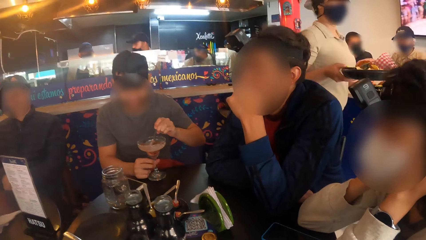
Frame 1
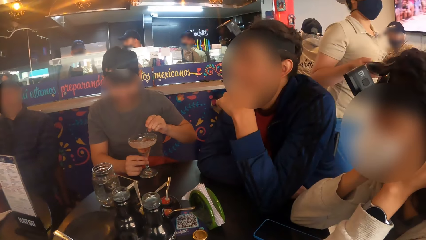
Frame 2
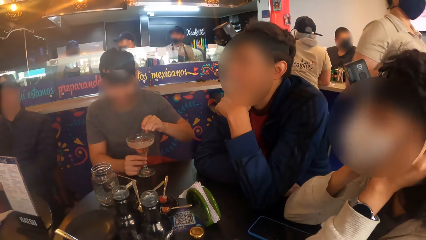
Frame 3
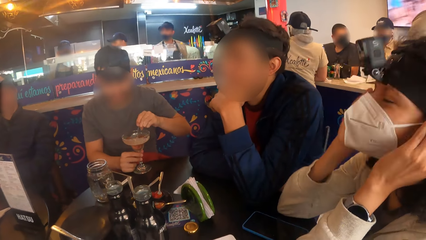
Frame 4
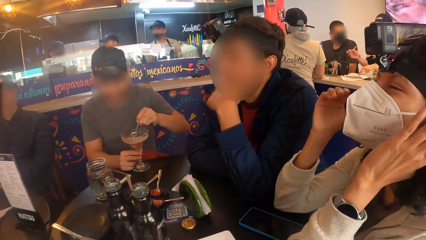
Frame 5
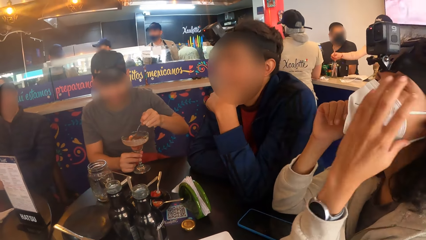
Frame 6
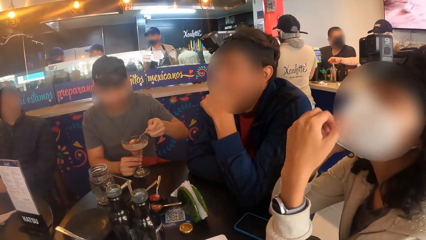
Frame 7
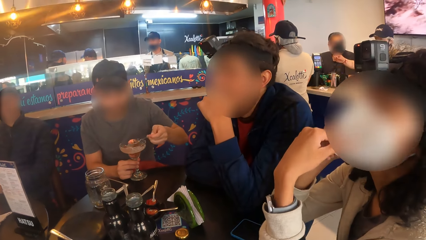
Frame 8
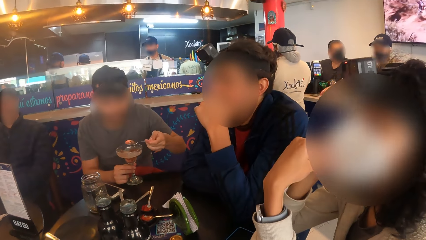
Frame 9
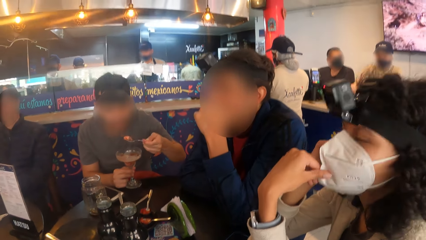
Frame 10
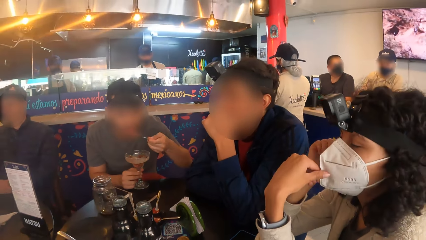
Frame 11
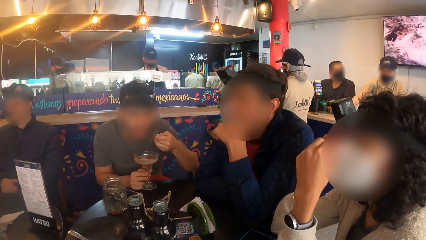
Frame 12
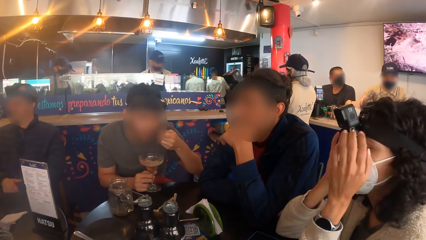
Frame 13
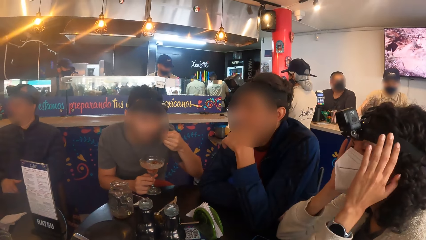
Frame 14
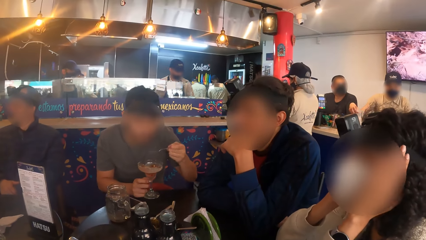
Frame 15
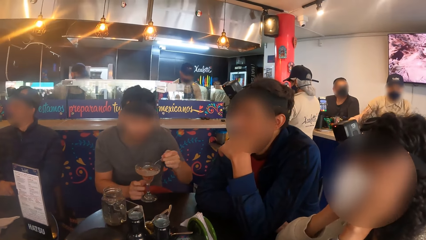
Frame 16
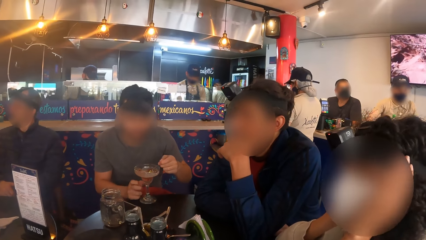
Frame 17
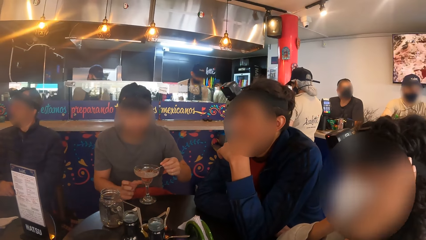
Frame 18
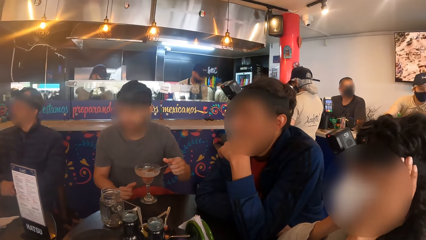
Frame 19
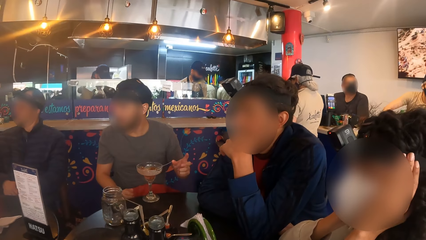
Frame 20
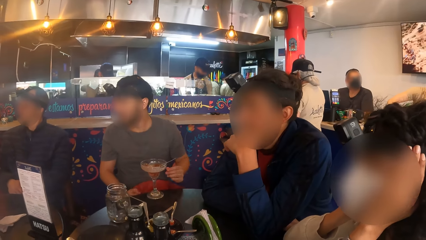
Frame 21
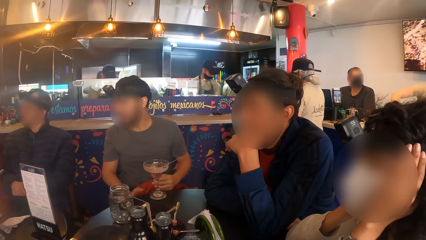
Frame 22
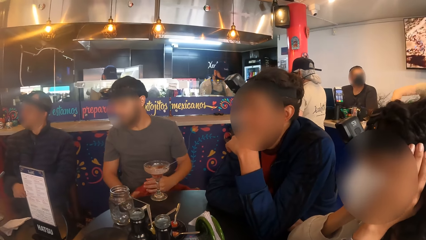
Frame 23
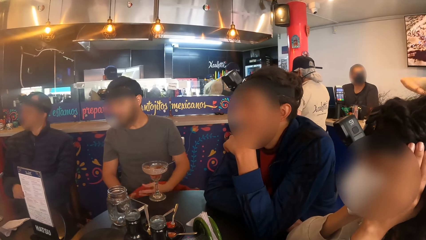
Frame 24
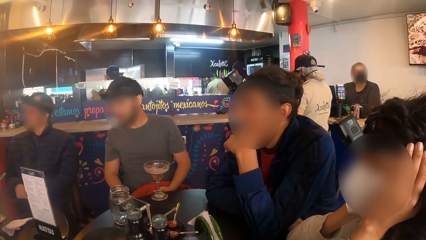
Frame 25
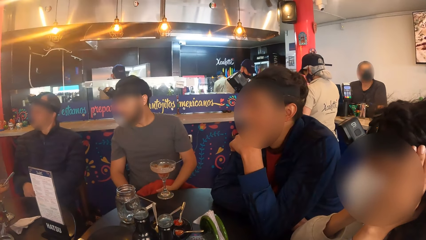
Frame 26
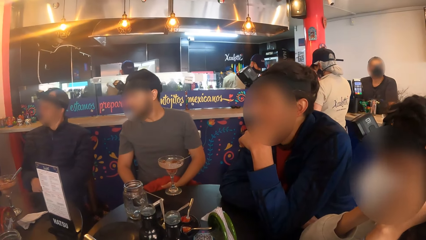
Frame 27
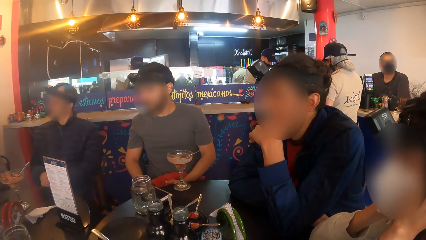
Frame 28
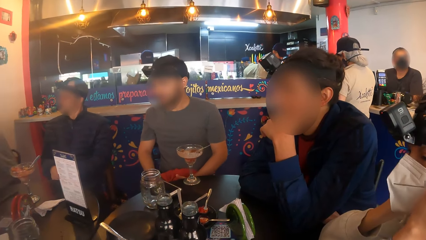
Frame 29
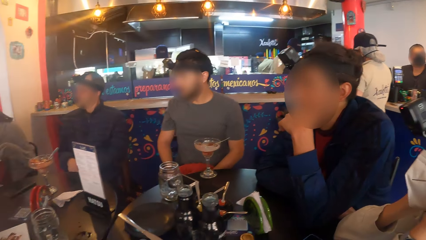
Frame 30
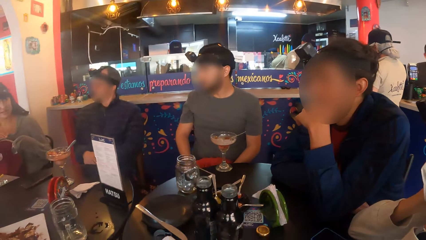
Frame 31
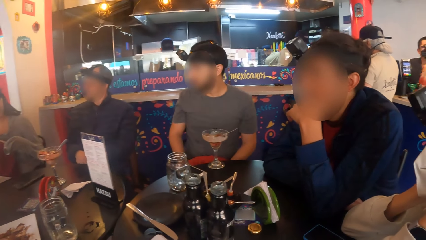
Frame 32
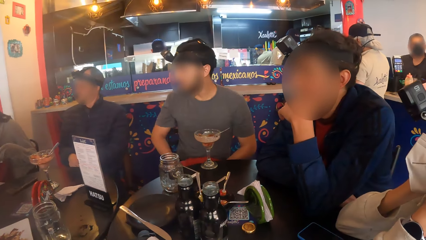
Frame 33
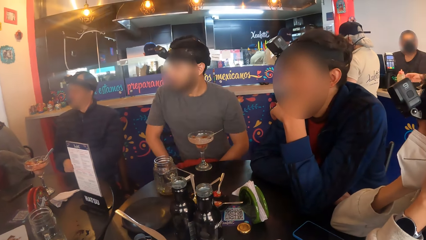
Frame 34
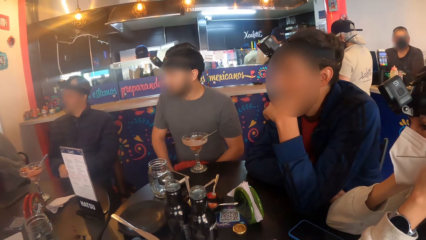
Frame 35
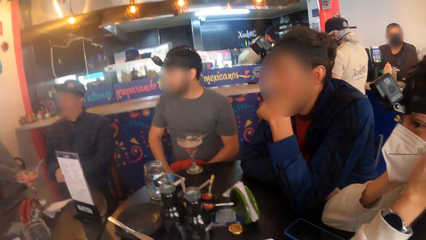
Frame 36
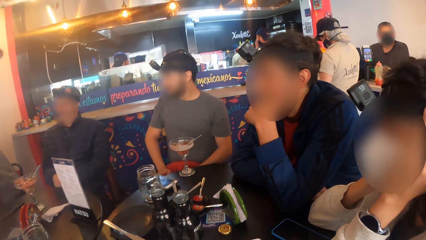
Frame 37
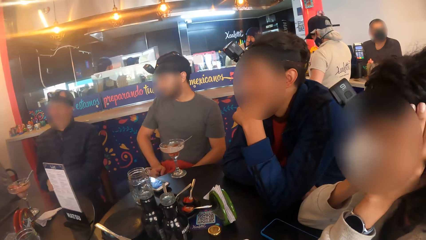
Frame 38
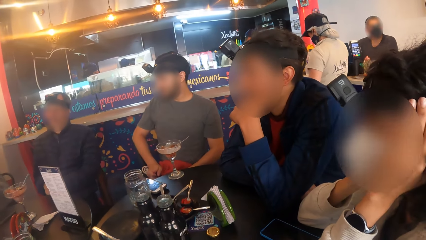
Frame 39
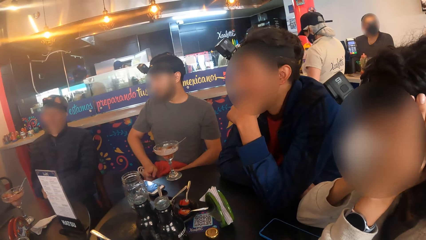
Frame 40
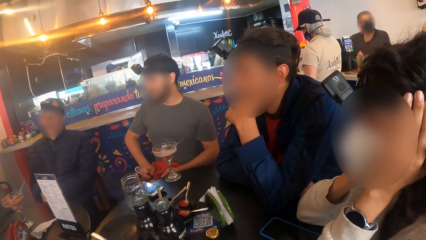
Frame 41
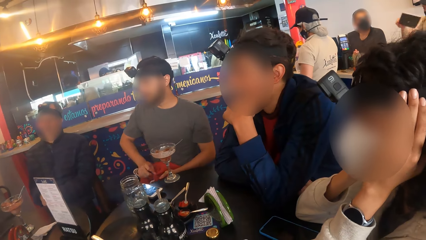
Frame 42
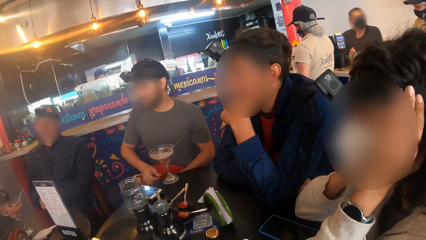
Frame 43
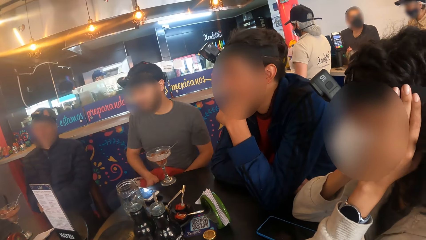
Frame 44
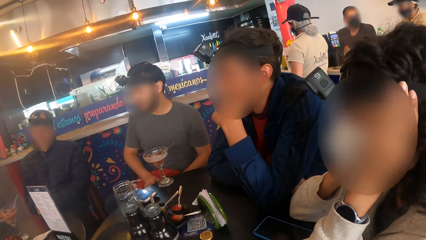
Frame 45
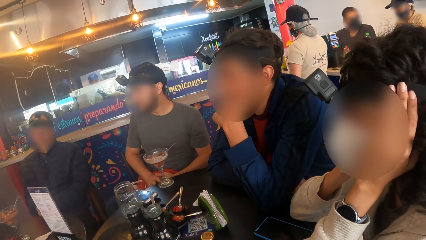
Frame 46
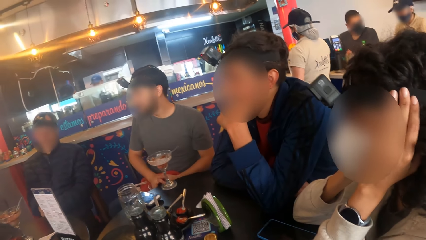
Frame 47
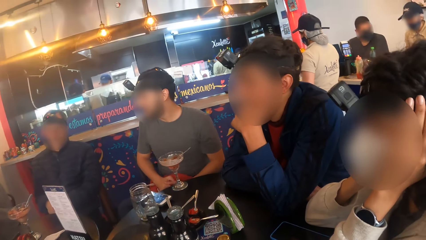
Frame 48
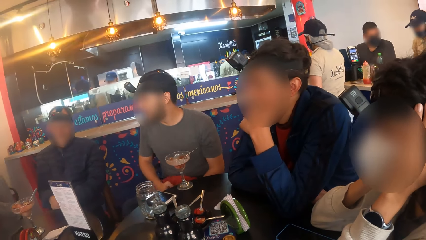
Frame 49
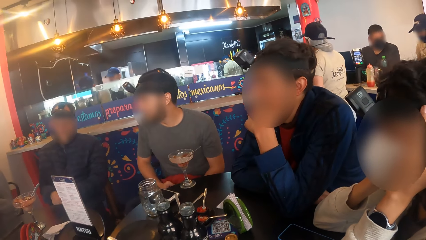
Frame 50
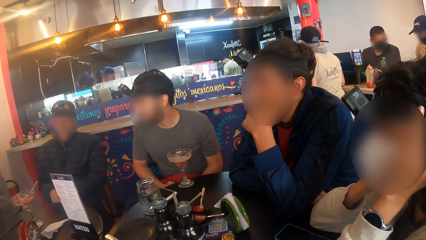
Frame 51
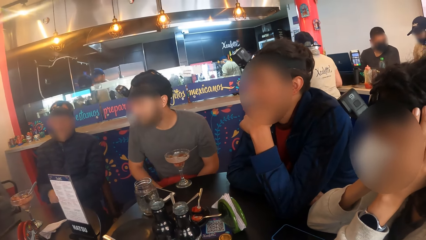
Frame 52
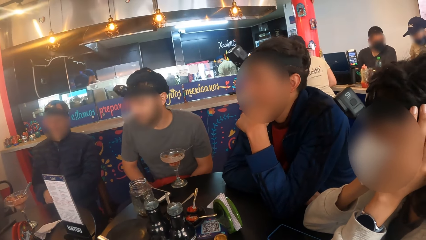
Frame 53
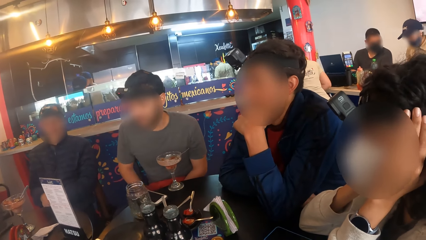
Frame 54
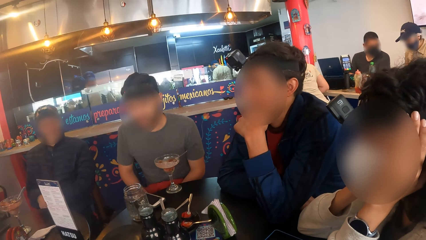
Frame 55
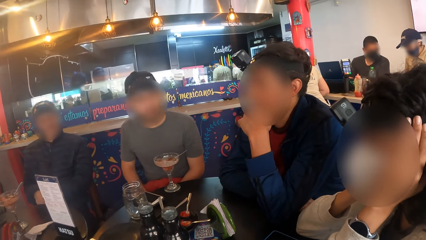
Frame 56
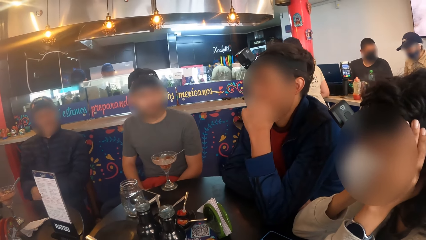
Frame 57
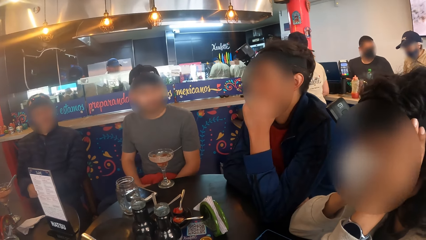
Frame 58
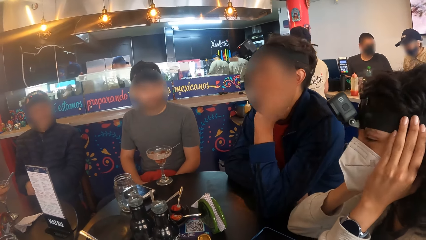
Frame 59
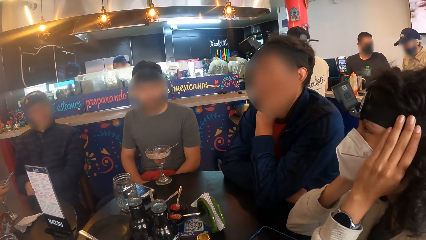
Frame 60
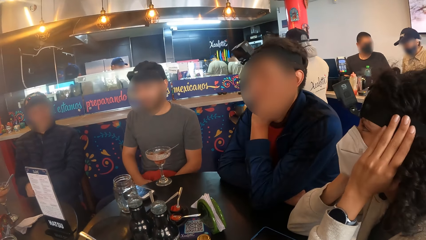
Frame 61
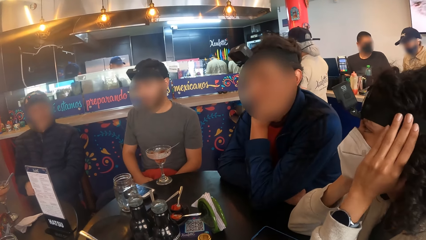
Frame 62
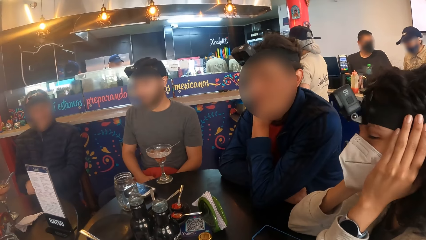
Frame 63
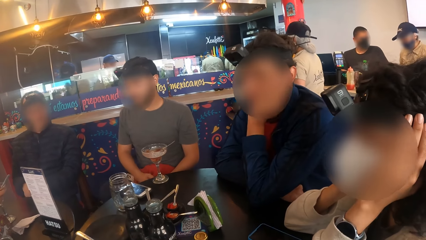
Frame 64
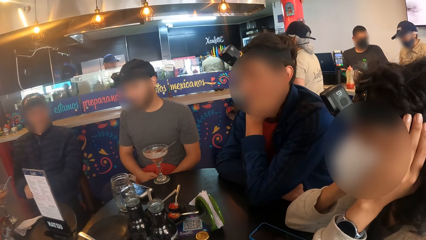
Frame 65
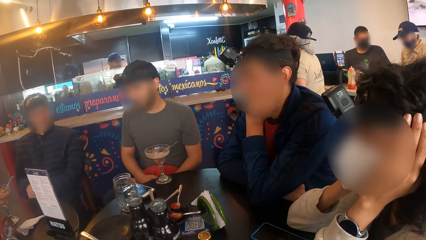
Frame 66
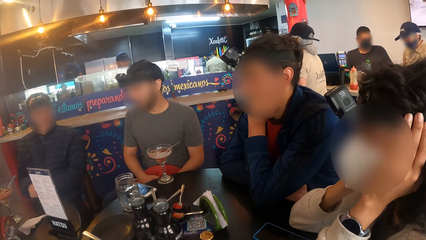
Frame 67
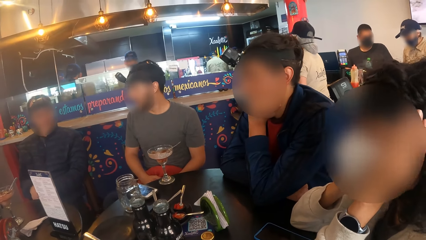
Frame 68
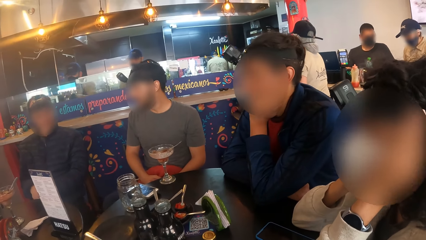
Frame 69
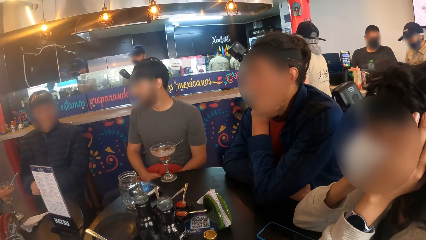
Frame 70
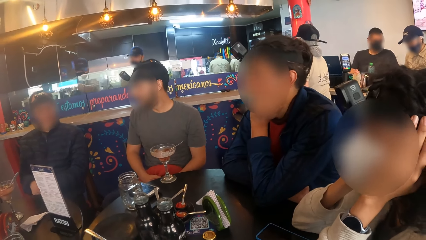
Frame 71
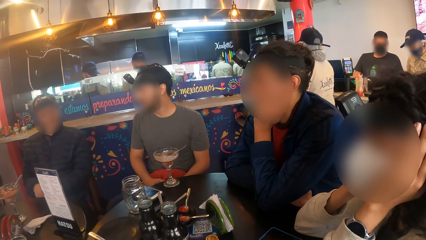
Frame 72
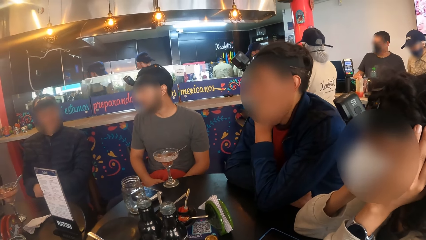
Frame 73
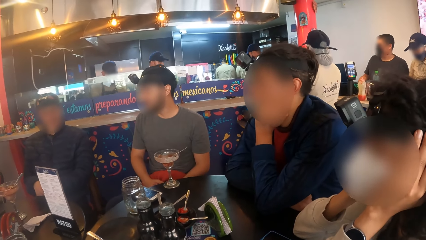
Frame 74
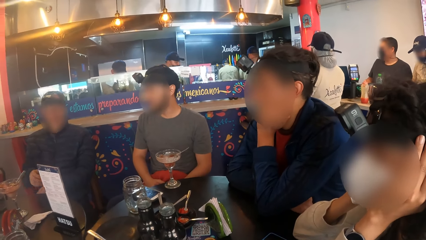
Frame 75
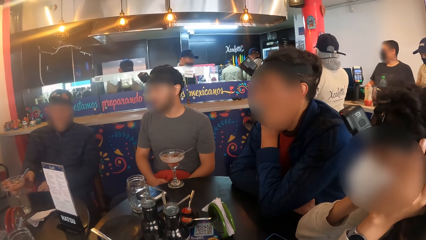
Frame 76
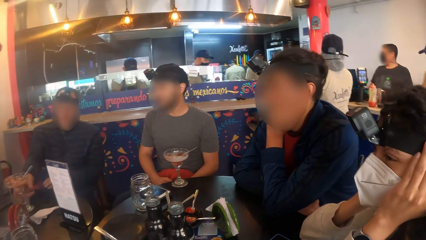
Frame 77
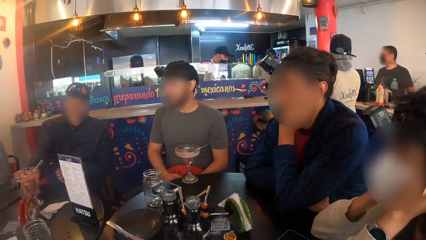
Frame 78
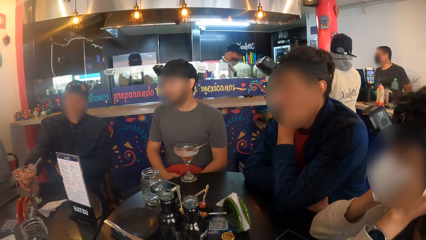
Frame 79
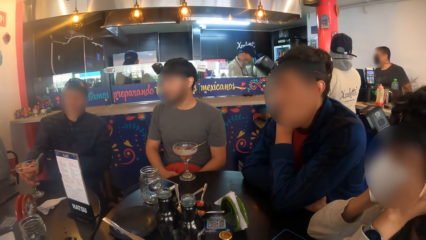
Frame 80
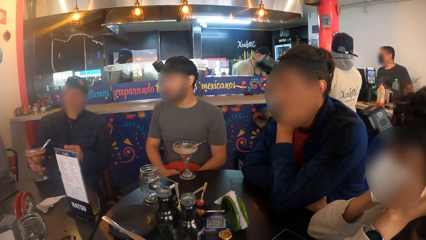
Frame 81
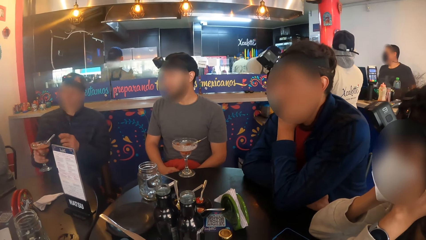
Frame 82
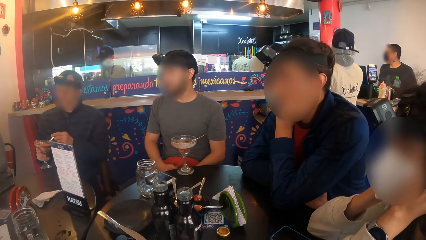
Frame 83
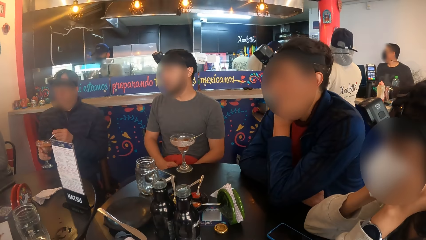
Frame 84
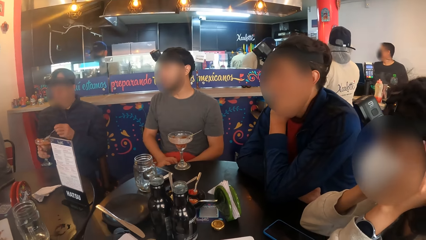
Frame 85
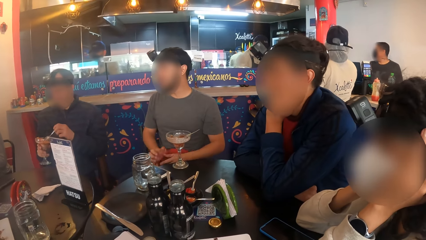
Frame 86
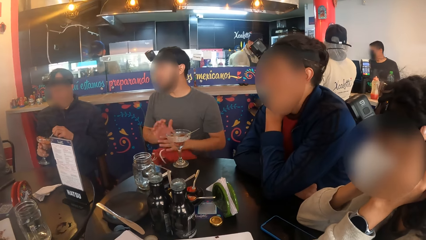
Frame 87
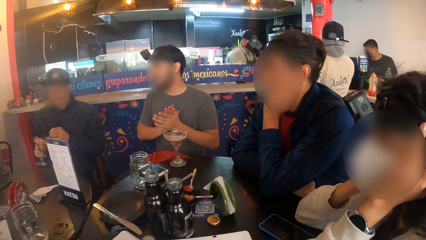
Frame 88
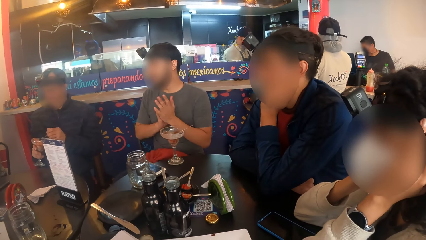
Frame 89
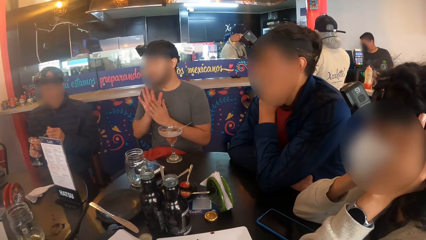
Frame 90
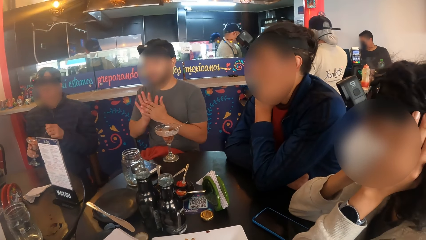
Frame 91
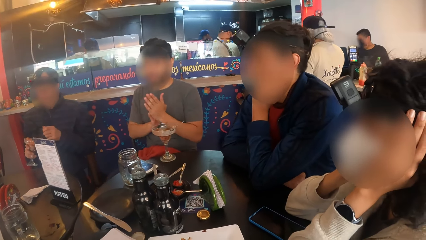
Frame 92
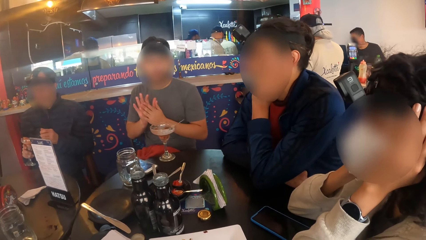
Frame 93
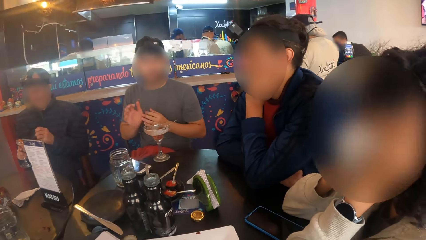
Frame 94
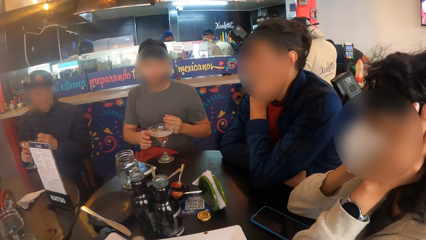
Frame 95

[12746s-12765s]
A man scoops smoothie with the spoon in his left hand. A woman touches the nose mask on her face with her left hand. The man eats smoothie with the spoon in his left hand. The woman touches her face with her hands. The man drops the spoon in his left hand in the cocktail cup. Another man picks up a cocktail cup from the table with his right hand. The other man touches the glass. The other man holds a spoon in the cup with his left hand.
